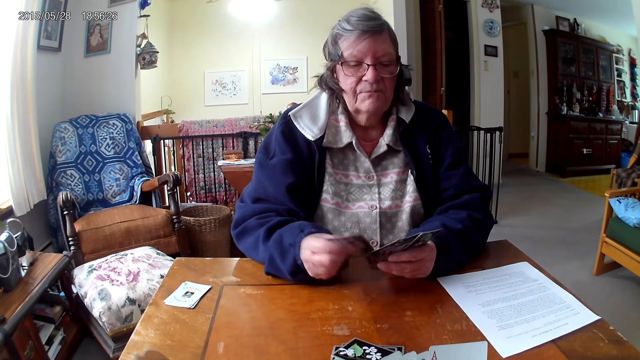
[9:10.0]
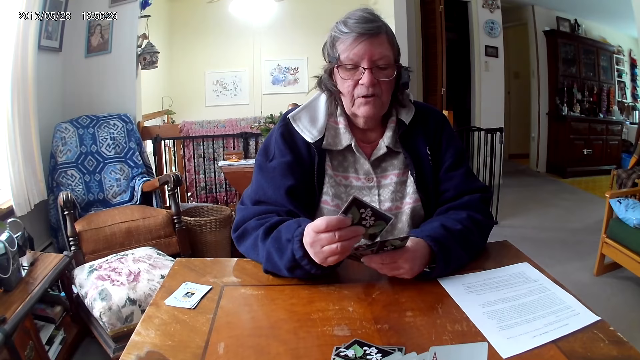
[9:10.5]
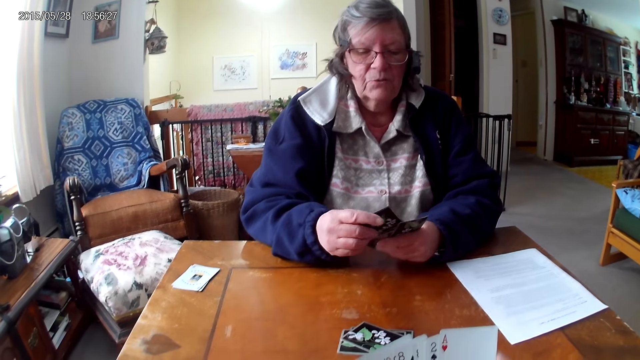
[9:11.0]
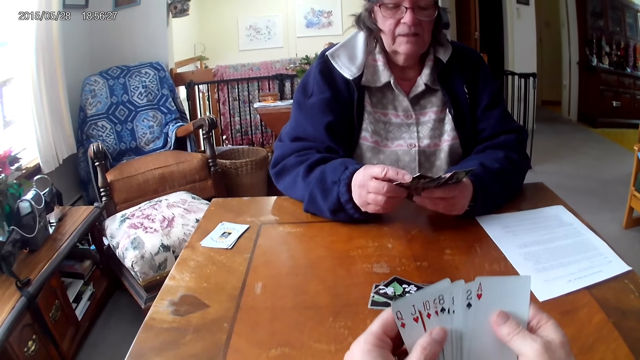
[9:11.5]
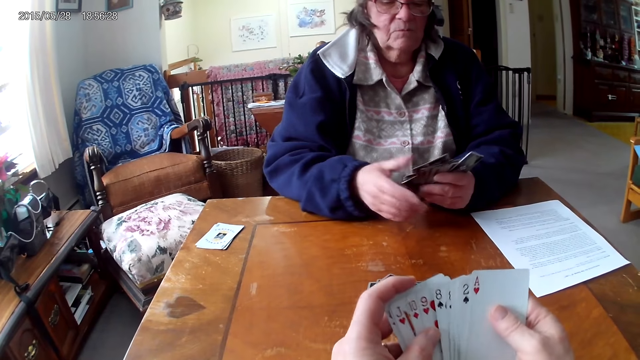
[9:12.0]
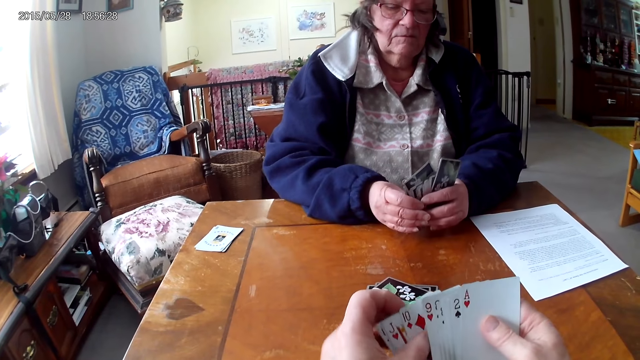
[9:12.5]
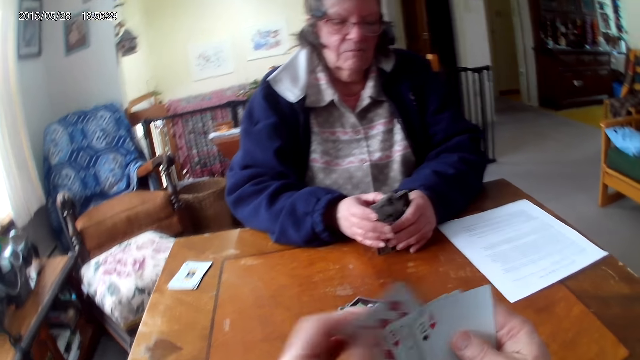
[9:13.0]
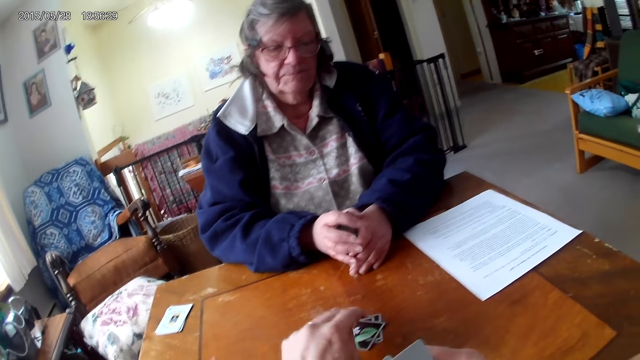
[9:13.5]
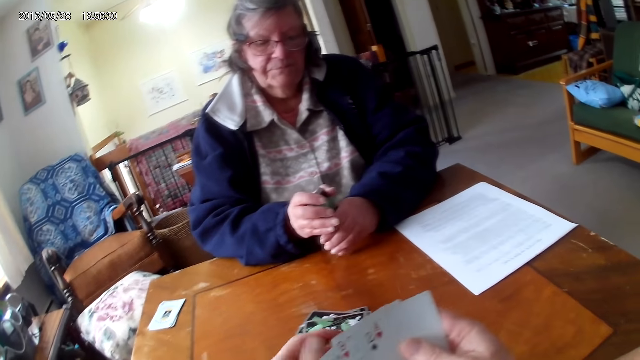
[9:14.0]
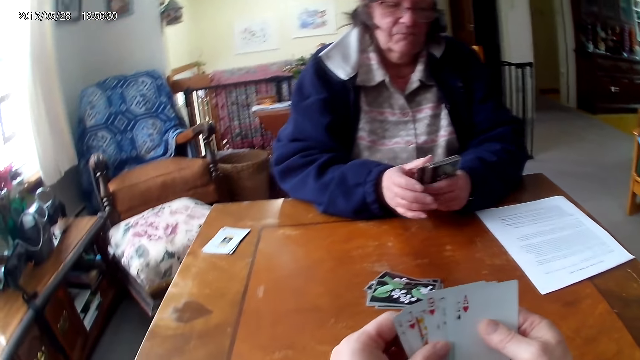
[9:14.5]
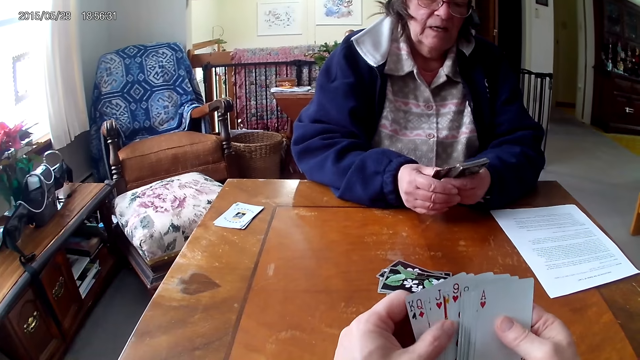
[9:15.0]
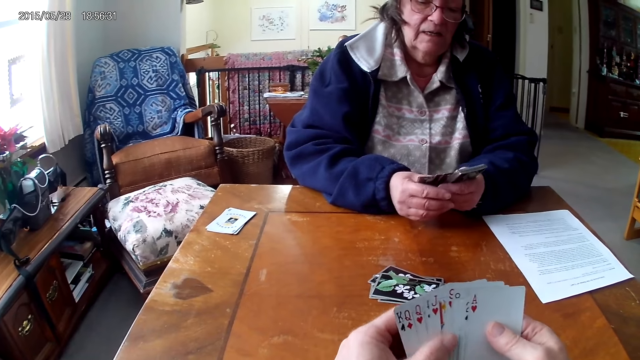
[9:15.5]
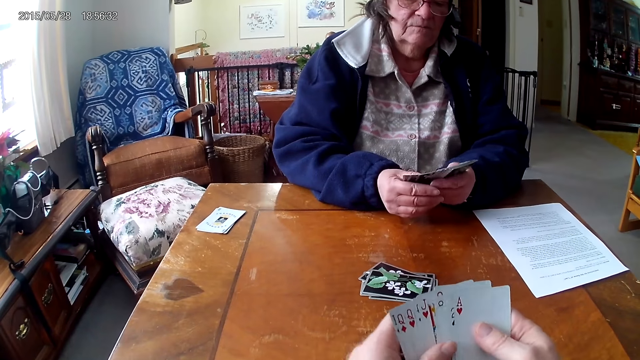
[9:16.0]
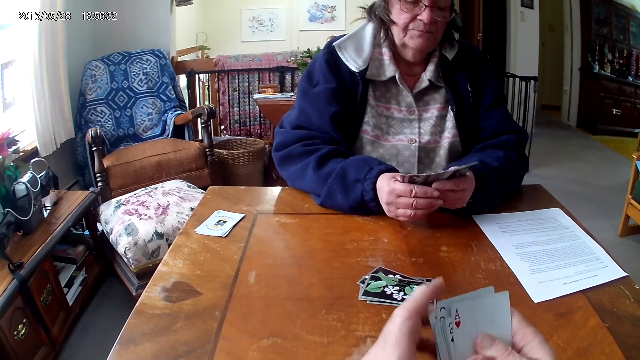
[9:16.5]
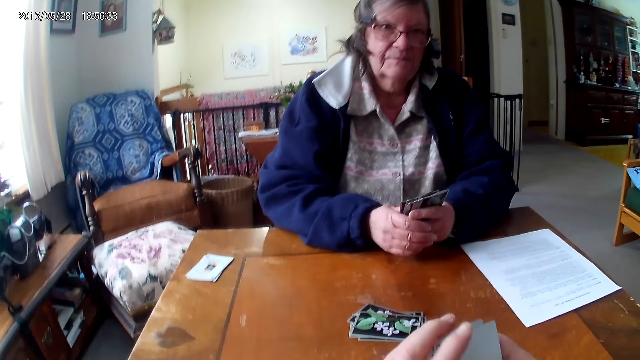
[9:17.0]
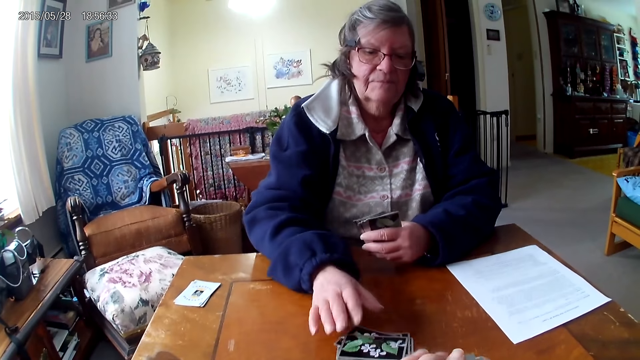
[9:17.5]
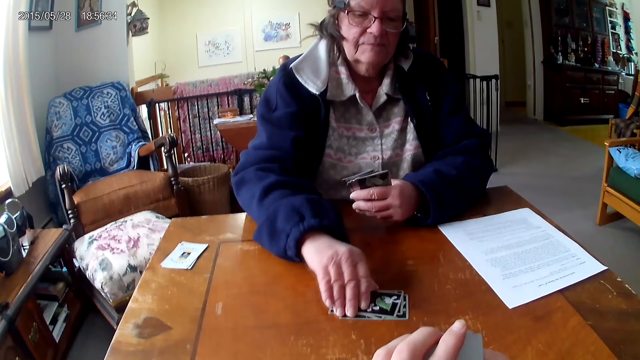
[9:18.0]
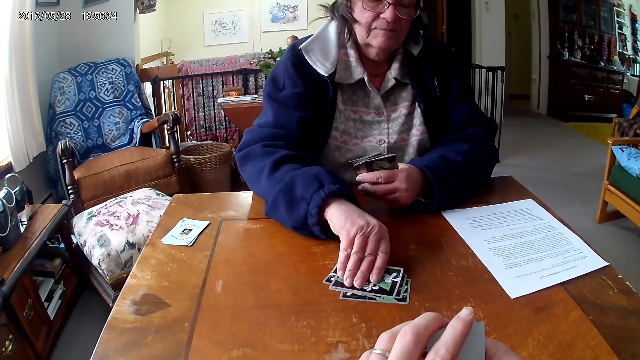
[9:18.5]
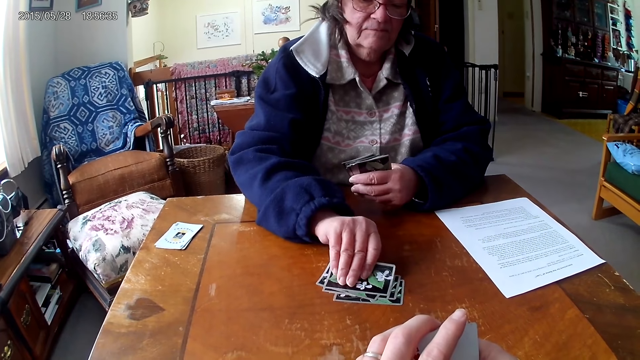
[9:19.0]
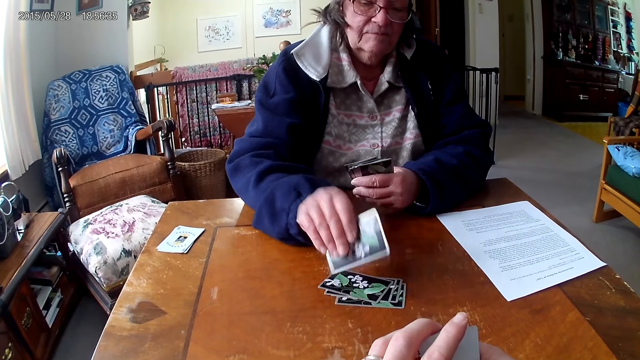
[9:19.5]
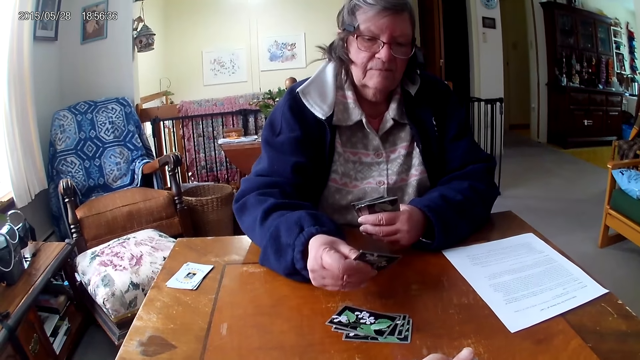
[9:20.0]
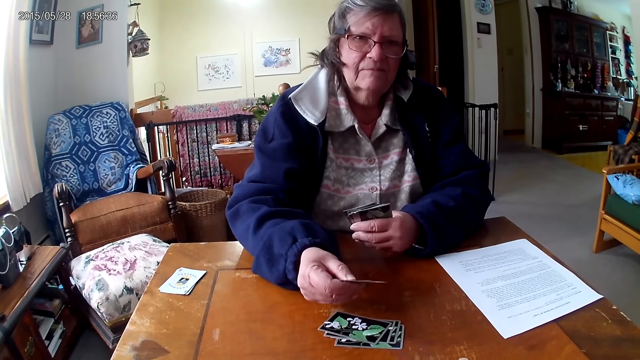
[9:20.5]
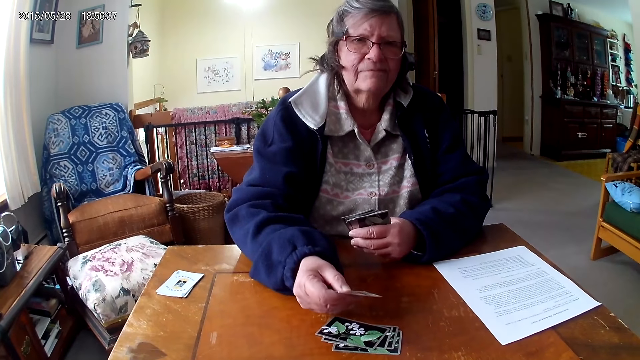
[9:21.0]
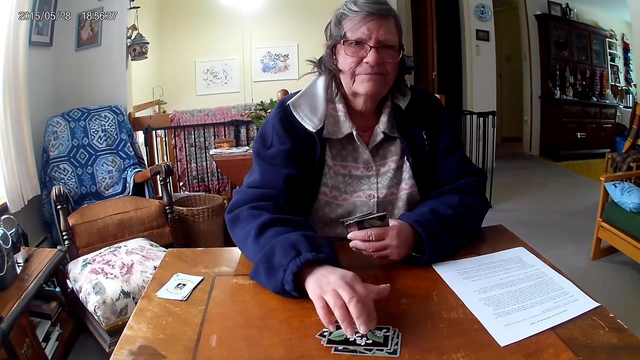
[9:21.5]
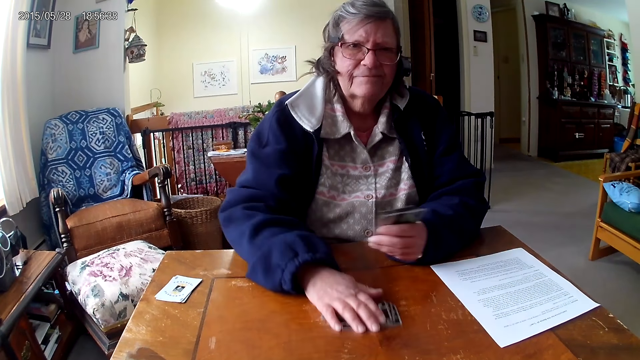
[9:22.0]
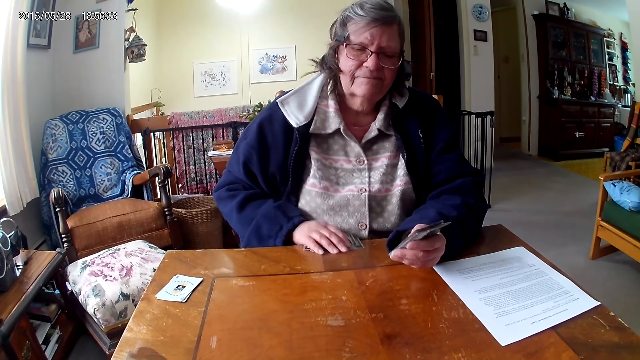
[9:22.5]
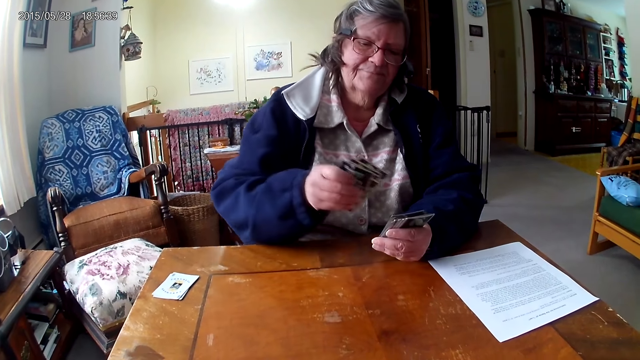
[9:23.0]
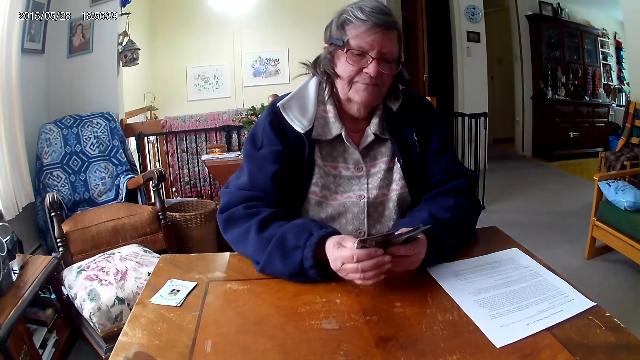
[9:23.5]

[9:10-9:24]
The camera wearer arranges cards in her hands. She puts a card on the table. A woman arranges cards. The camera wearer takes the cards. The woman puts the card on the table and picks up the cards on the table.

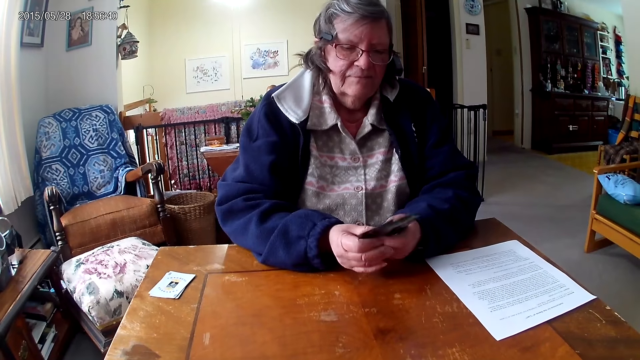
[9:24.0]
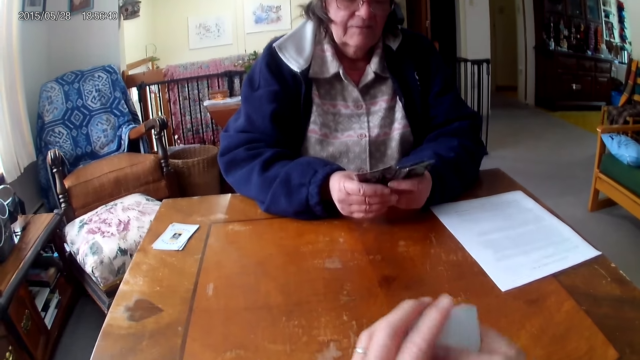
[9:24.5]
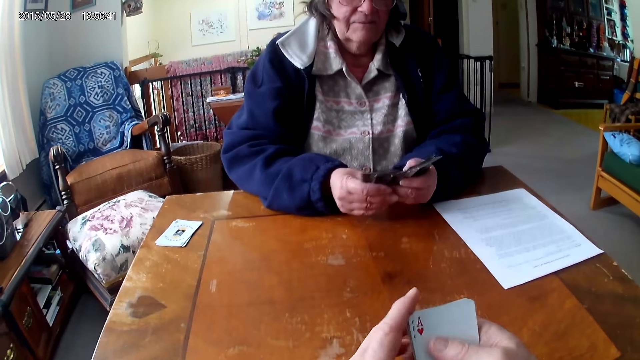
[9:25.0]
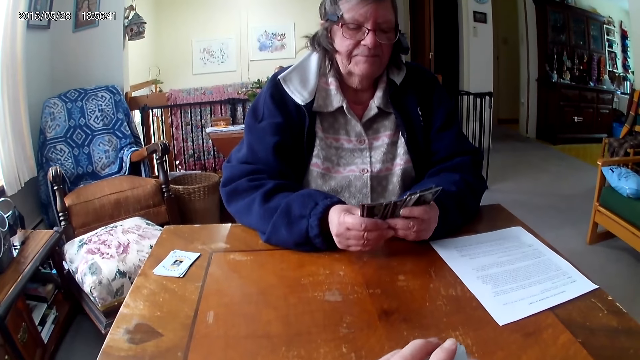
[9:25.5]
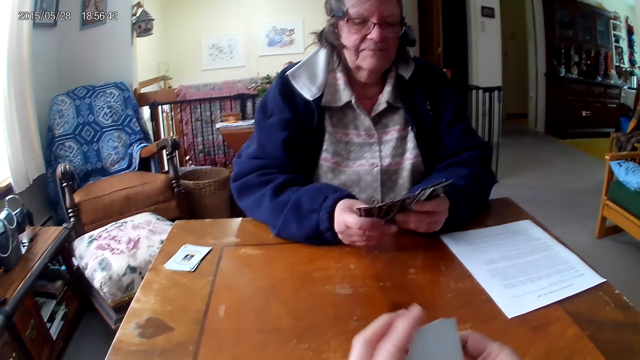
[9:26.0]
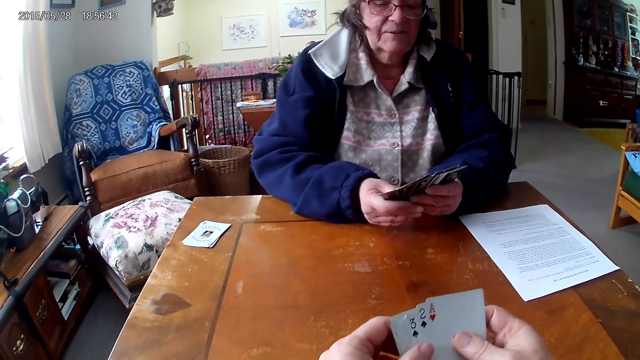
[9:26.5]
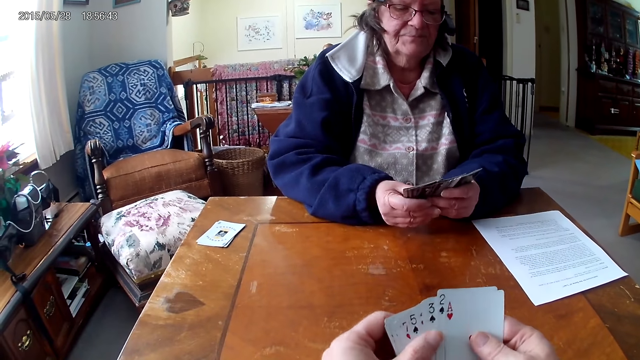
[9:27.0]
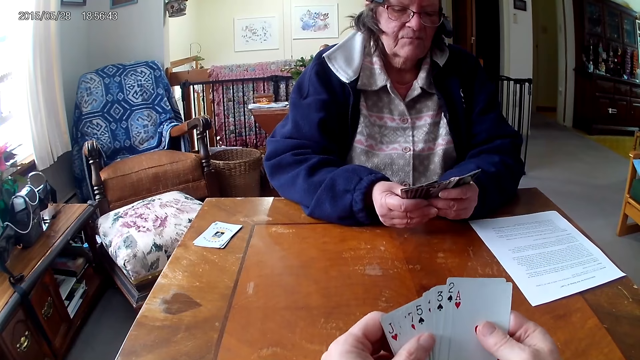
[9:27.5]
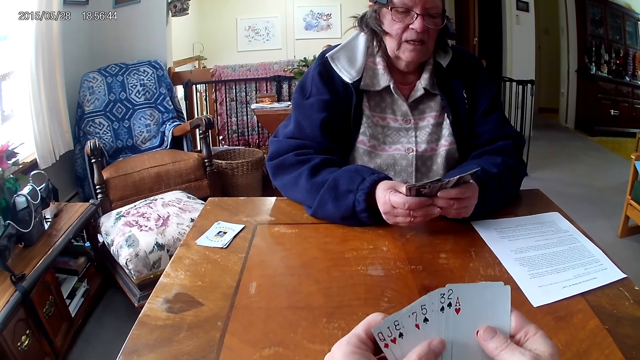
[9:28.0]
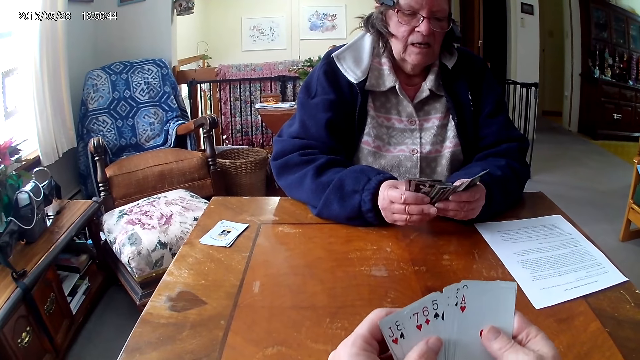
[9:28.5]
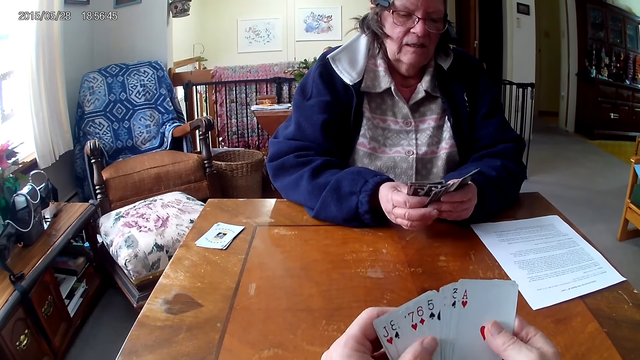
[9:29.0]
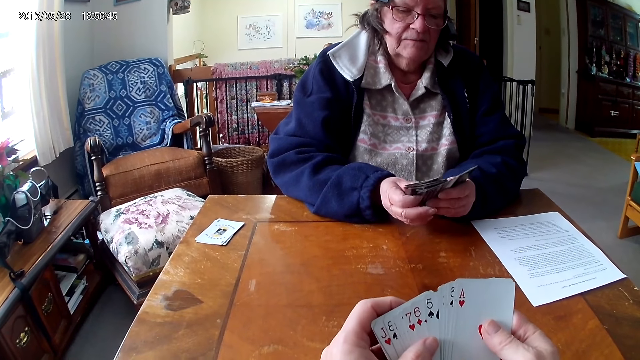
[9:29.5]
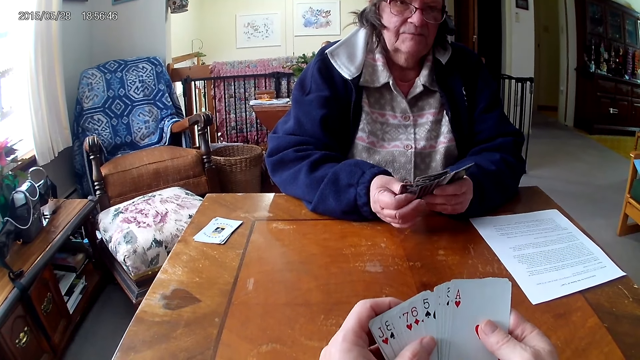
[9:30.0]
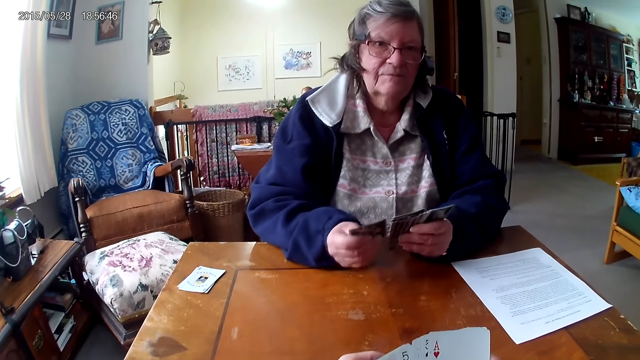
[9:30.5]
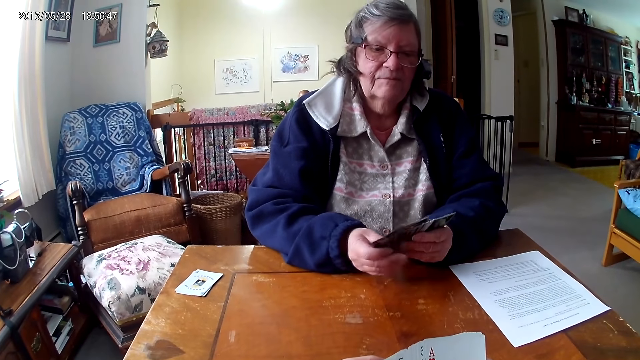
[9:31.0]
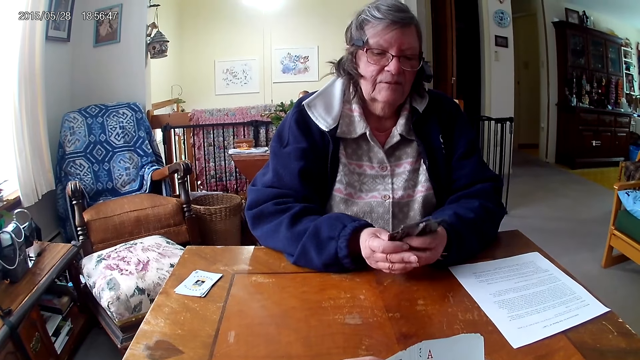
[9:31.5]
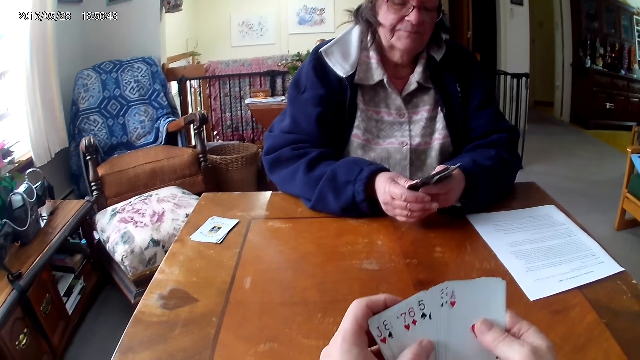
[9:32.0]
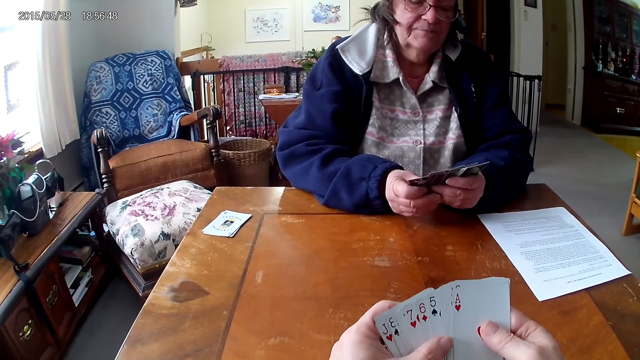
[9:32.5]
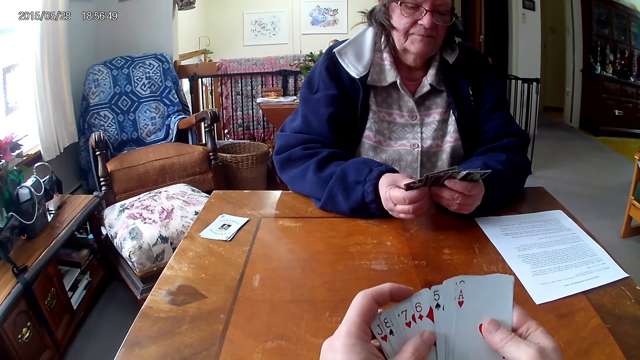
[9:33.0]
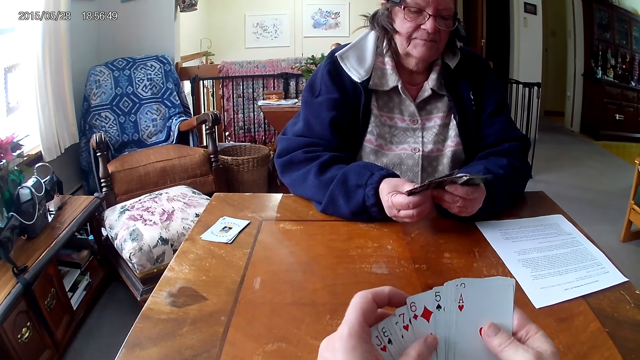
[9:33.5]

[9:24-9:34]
A woman arranges cards.
